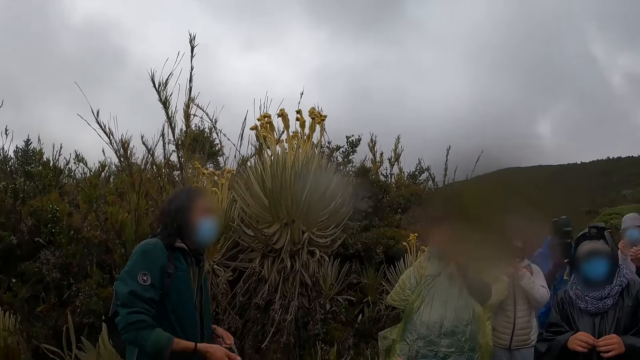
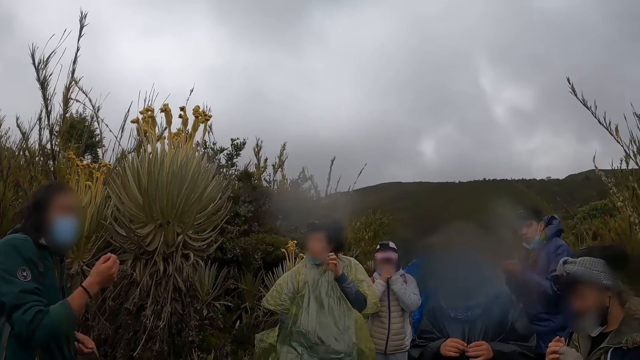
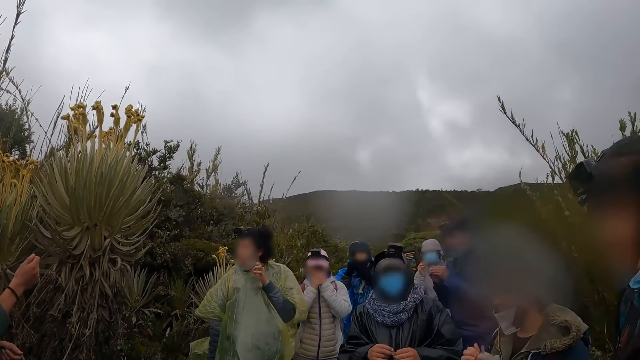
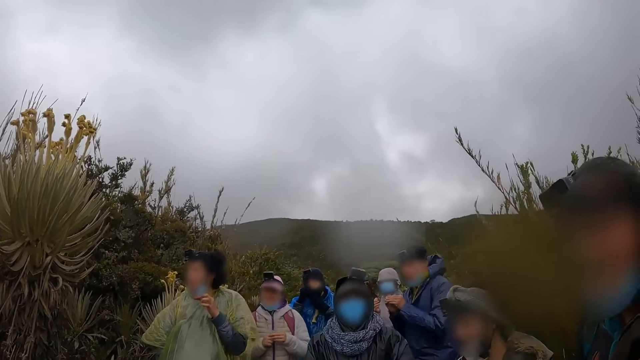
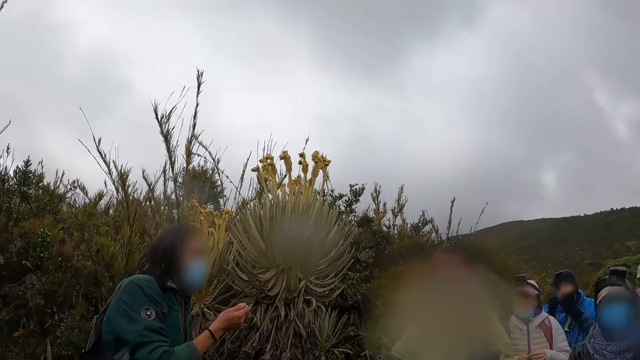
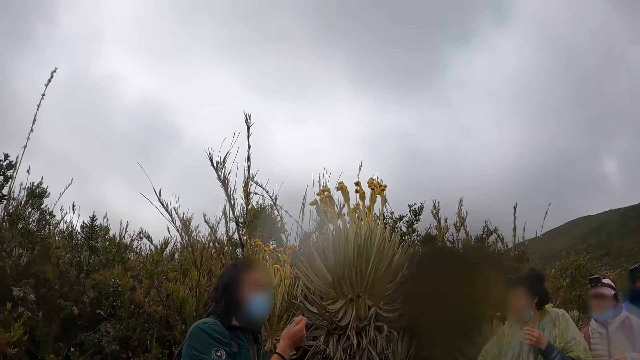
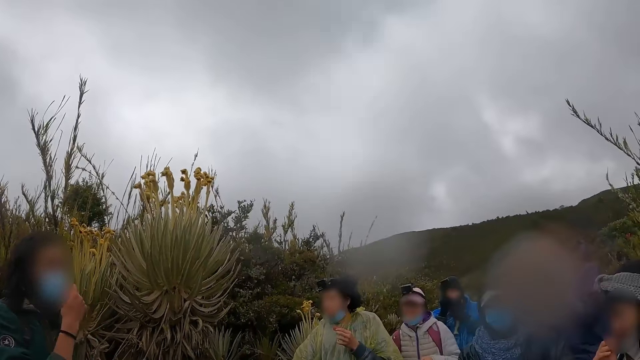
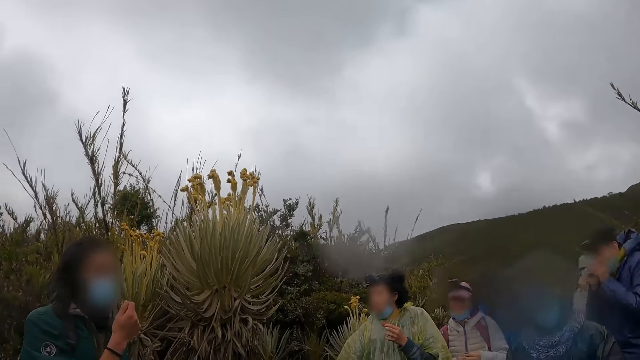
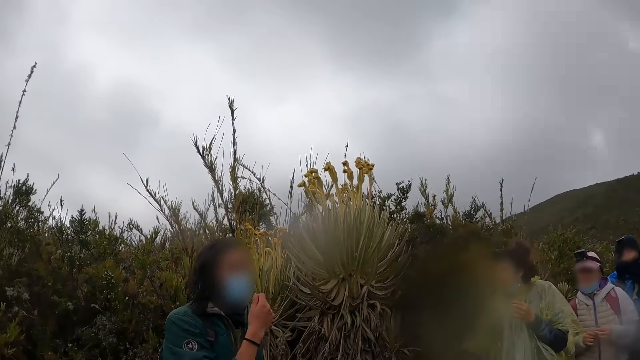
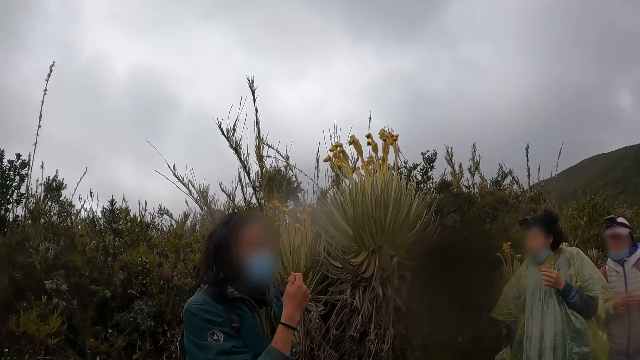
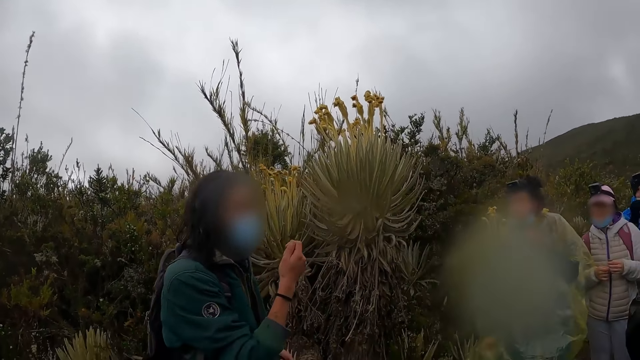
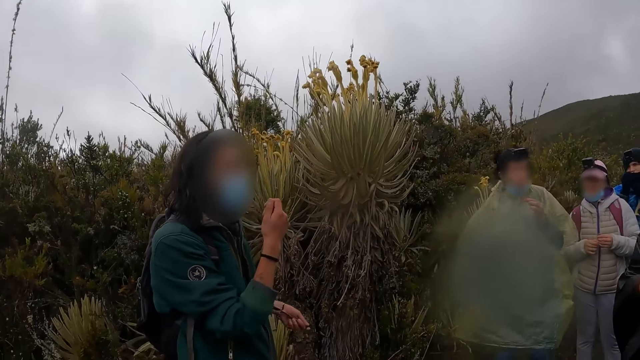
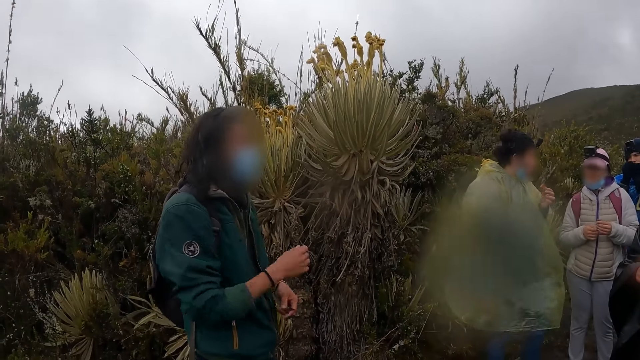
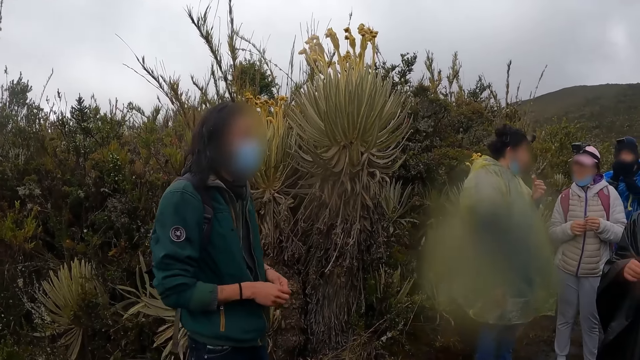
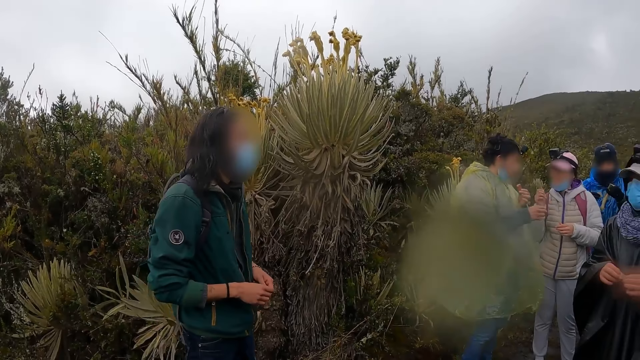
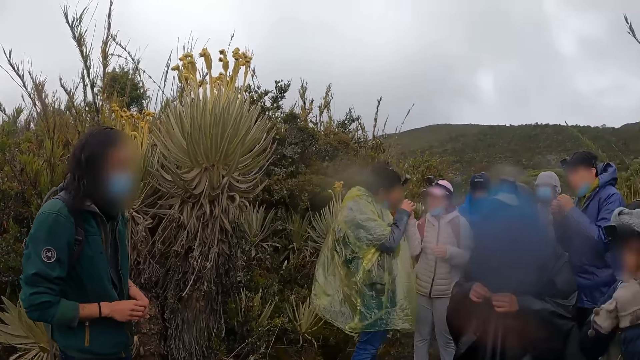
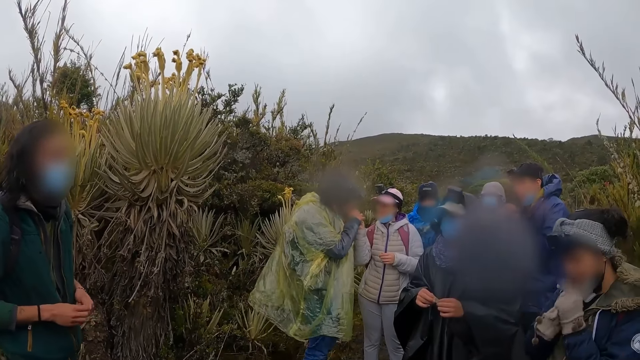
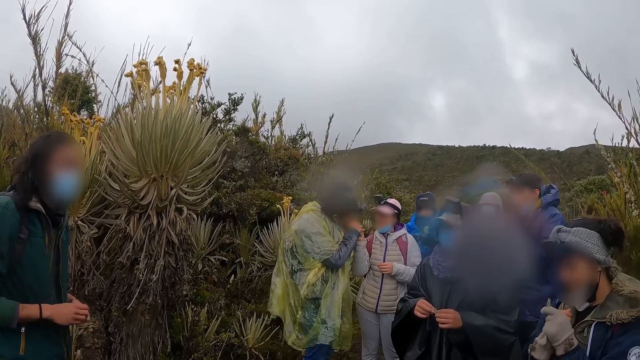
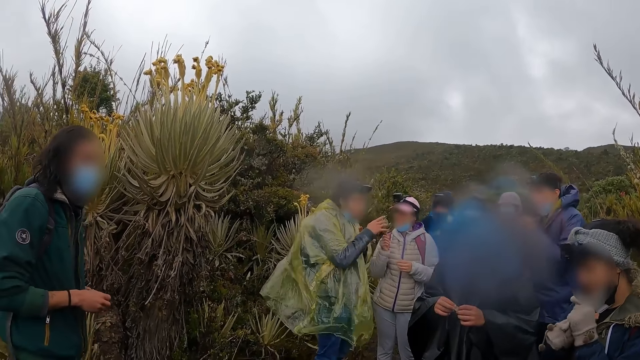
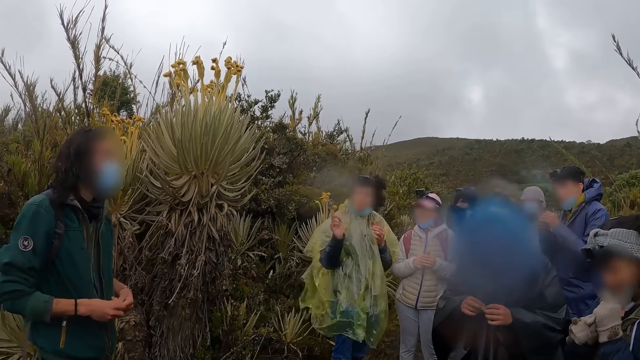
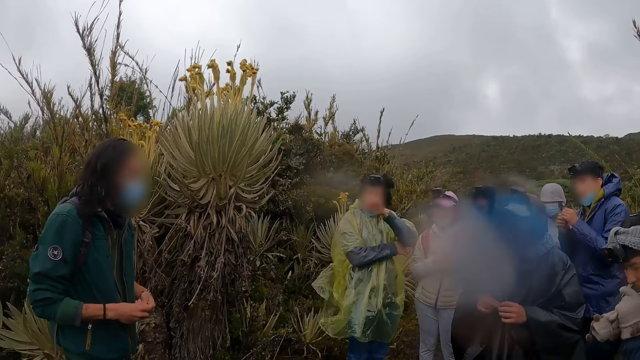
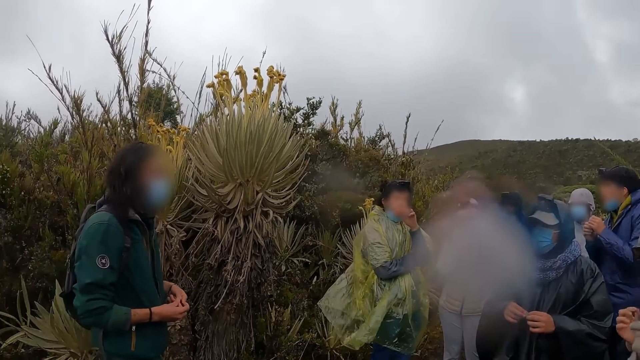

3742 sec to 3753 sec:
The camera wearer looks around the field. A man lifts his hand. The camera wearer looks around the field. The woman puts the leaf in her left hand in her mouth.

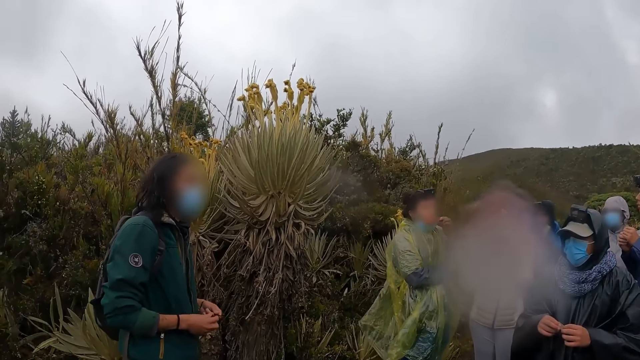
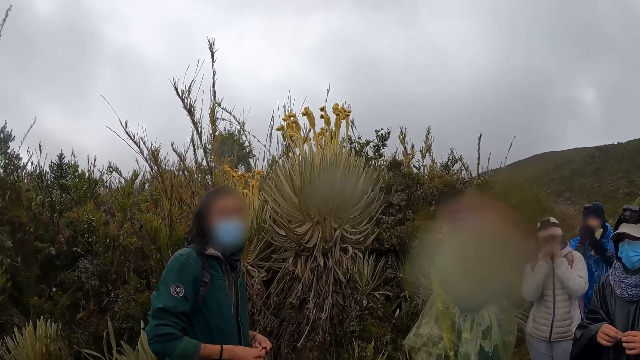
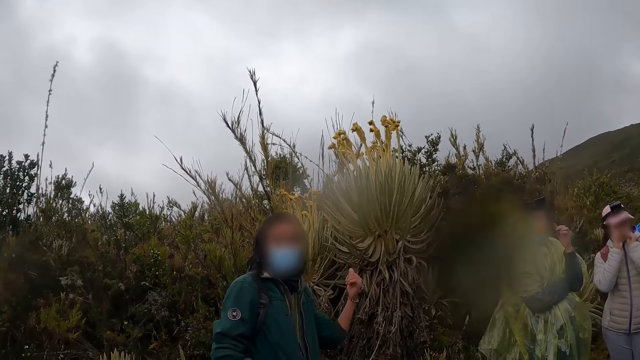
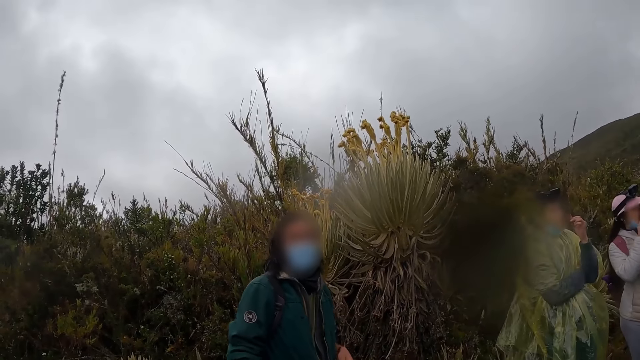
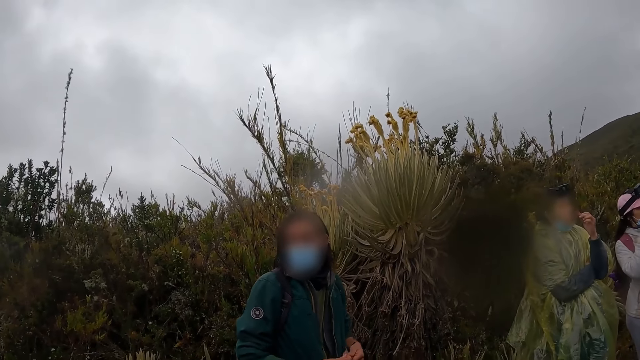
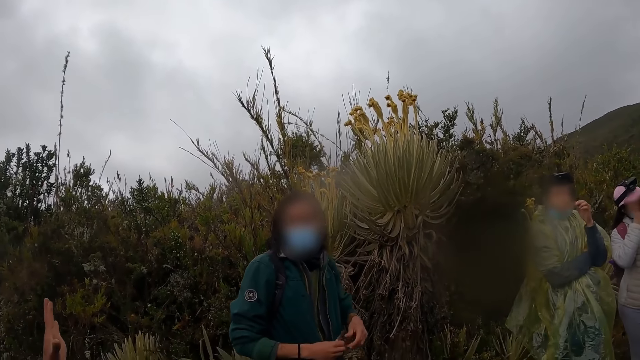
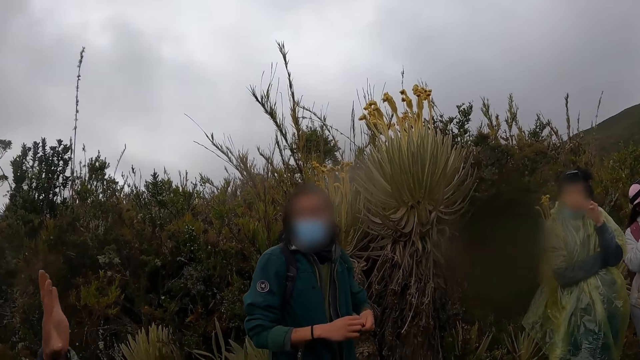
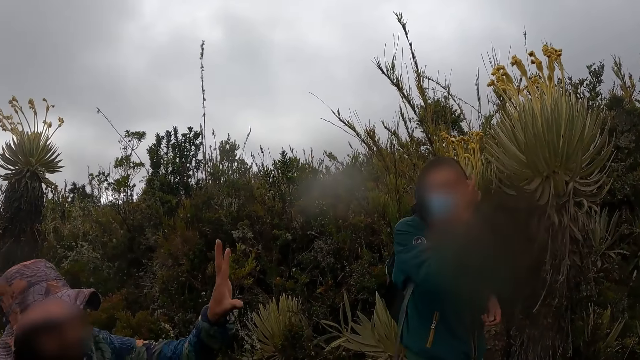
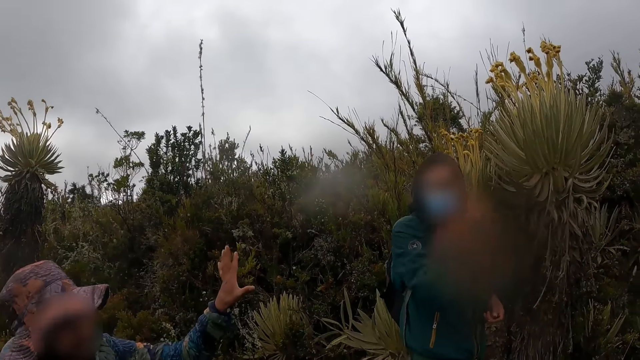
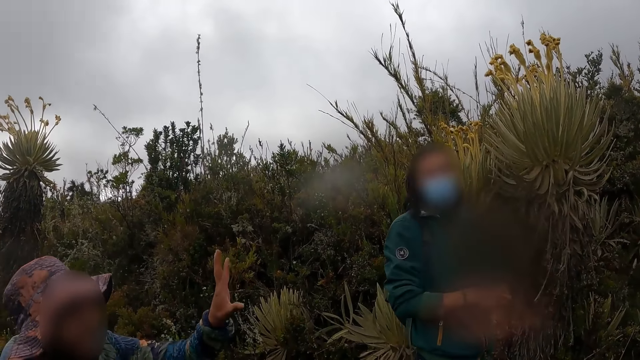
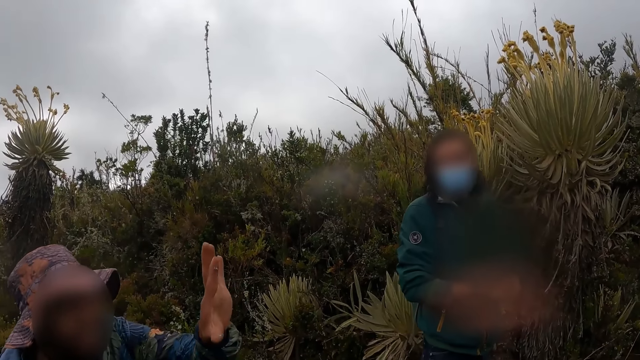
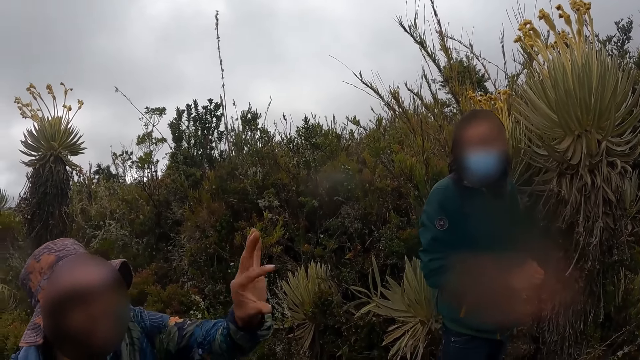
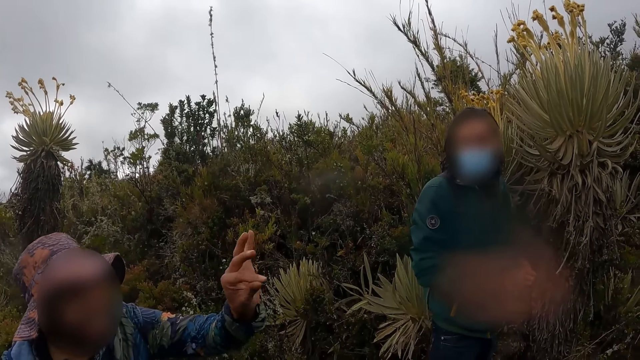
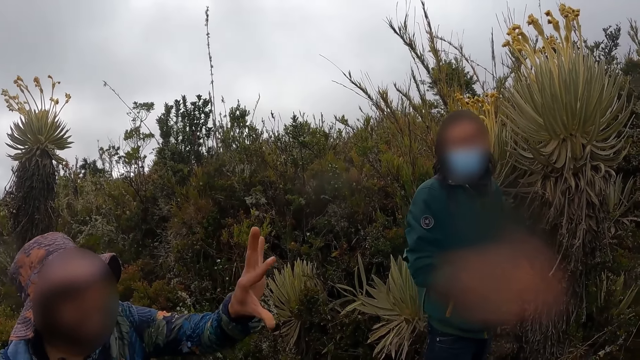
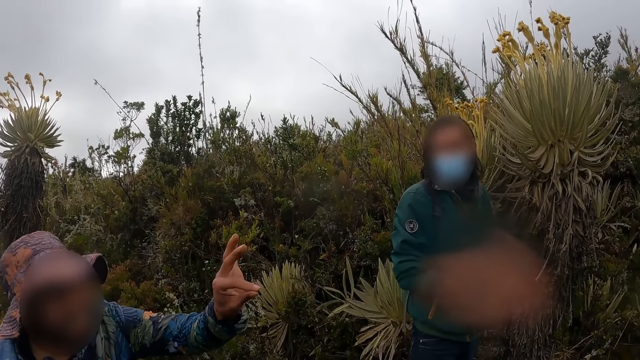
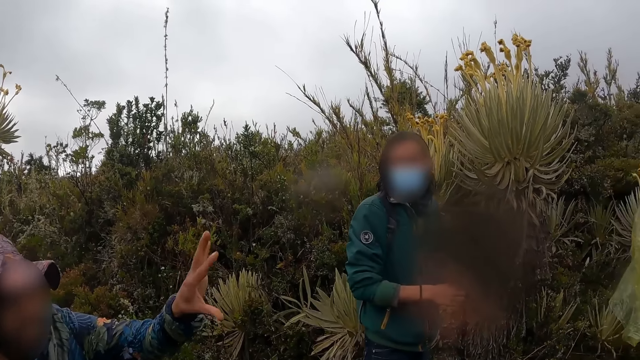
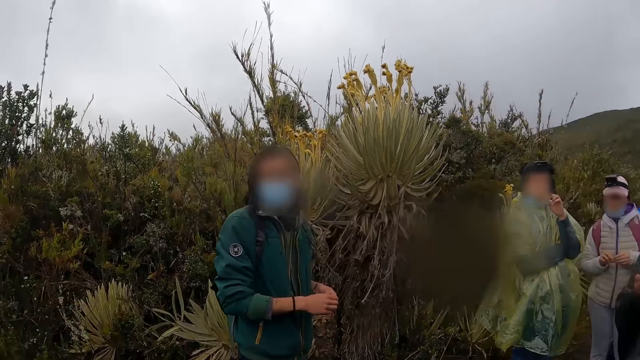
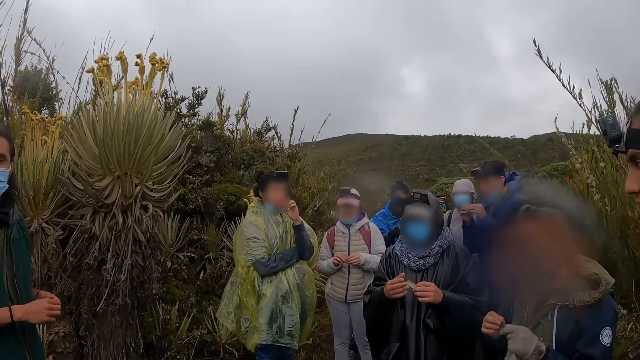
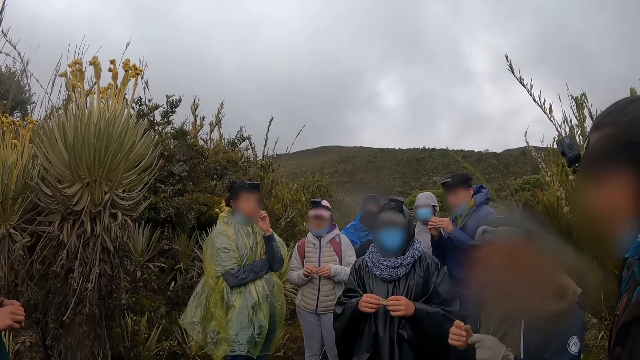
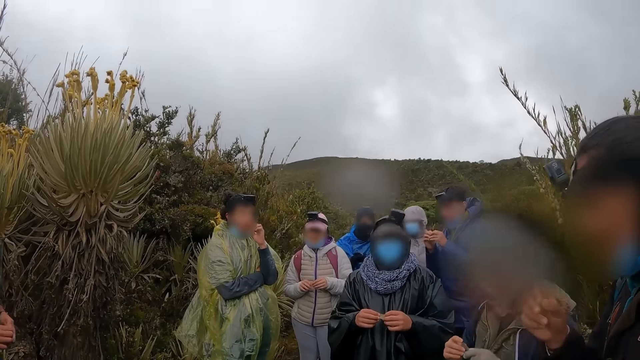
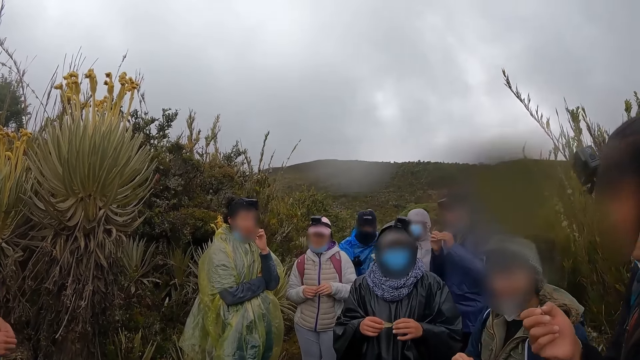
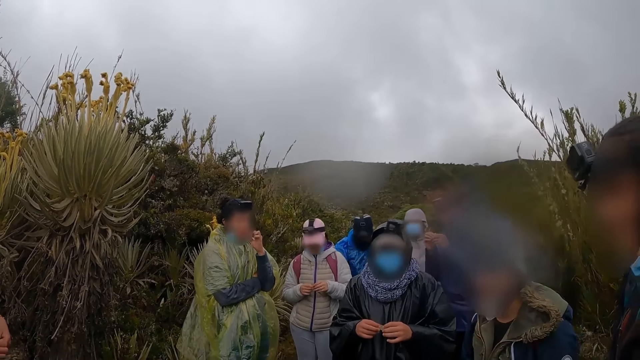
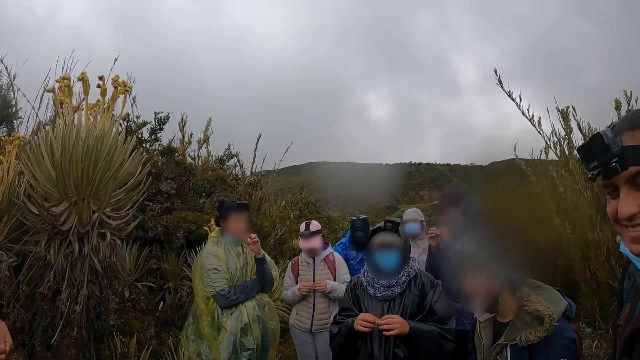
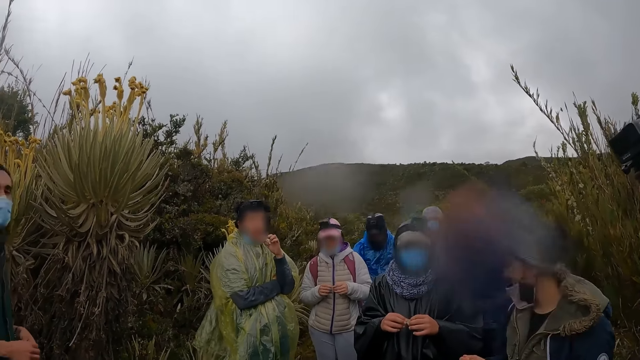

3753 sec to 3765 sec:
A man lifts his hand. Another man gestures out his hand. The camera wearer looks around the field.
